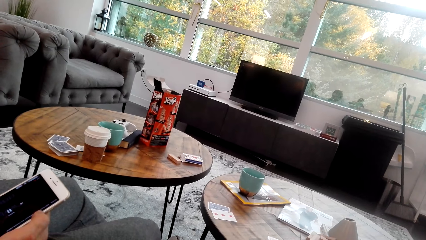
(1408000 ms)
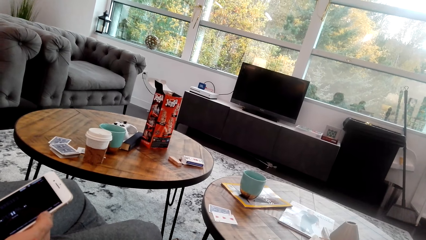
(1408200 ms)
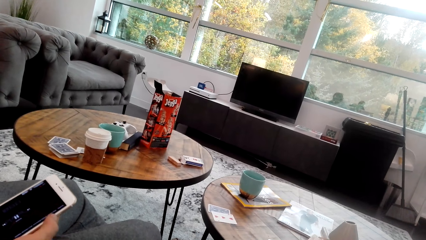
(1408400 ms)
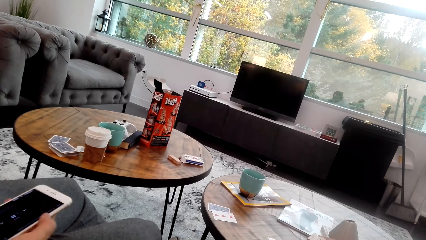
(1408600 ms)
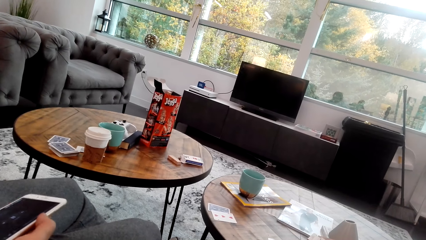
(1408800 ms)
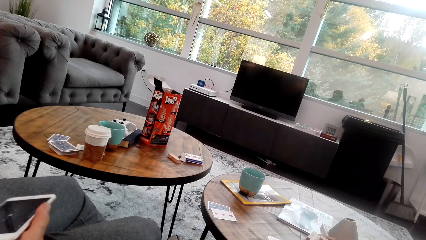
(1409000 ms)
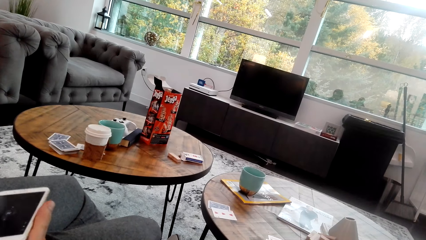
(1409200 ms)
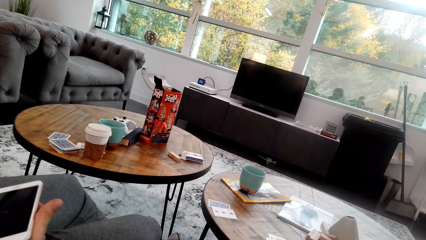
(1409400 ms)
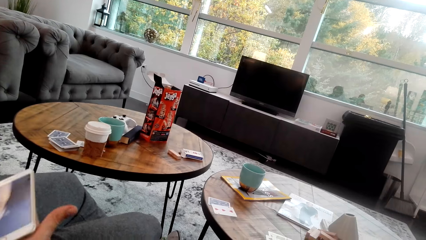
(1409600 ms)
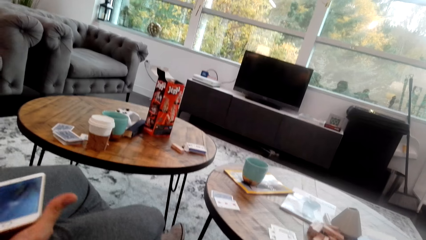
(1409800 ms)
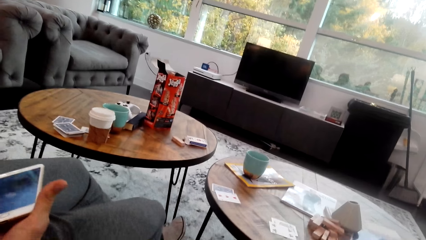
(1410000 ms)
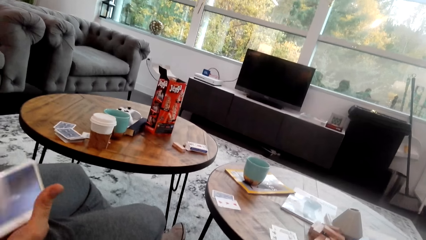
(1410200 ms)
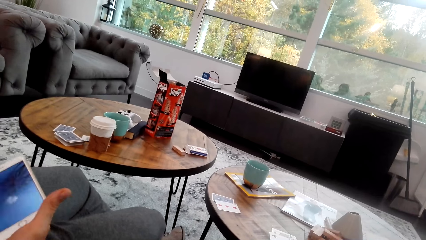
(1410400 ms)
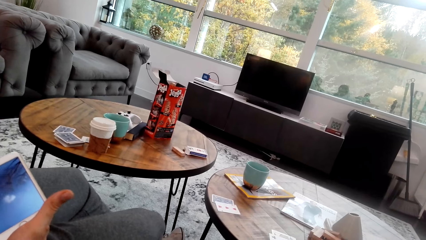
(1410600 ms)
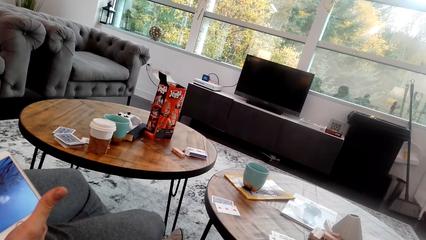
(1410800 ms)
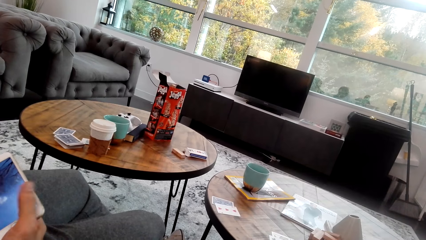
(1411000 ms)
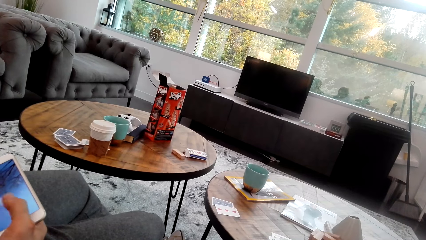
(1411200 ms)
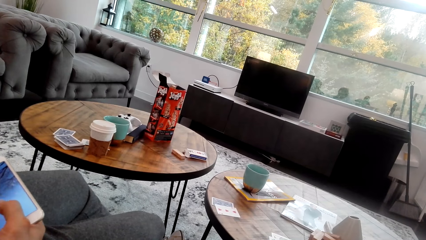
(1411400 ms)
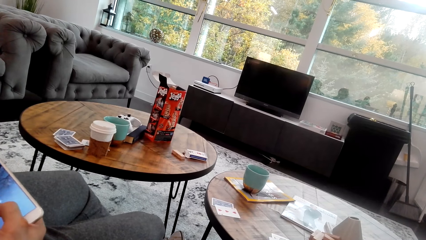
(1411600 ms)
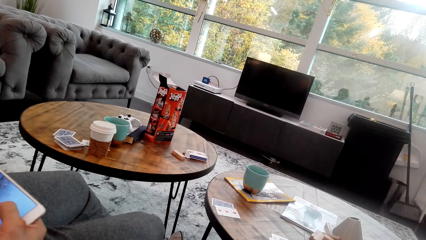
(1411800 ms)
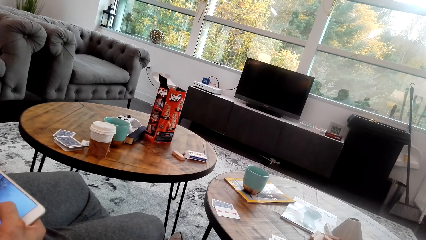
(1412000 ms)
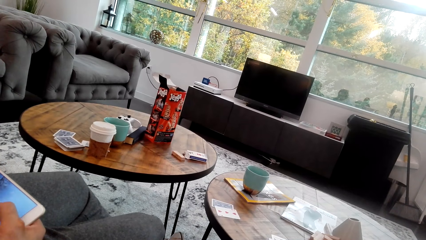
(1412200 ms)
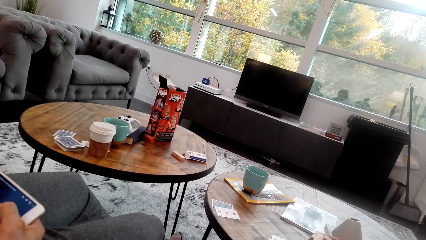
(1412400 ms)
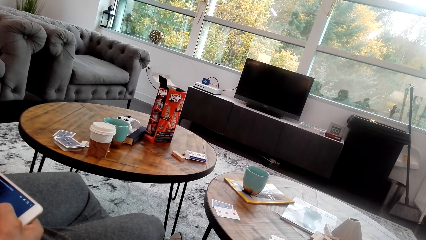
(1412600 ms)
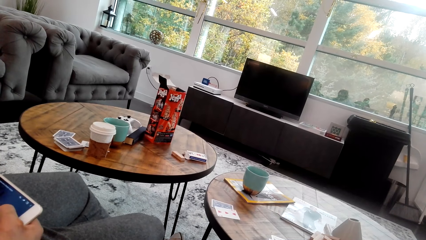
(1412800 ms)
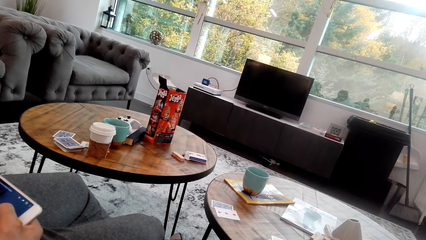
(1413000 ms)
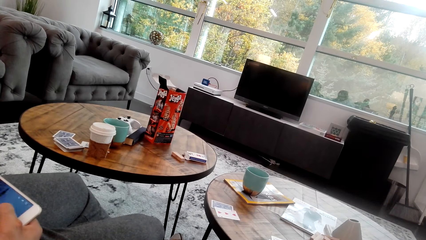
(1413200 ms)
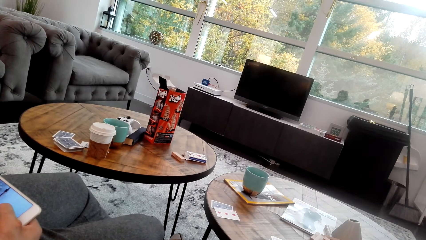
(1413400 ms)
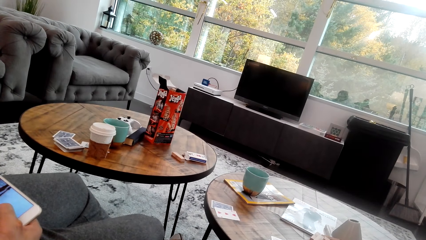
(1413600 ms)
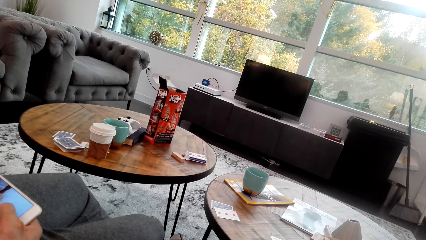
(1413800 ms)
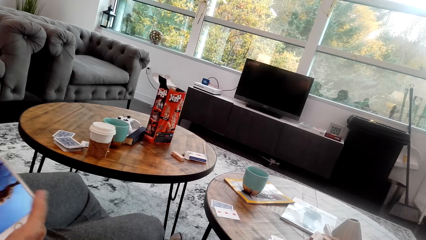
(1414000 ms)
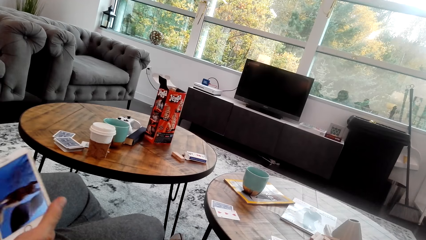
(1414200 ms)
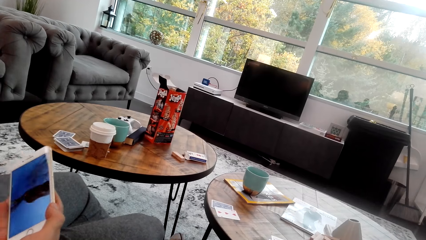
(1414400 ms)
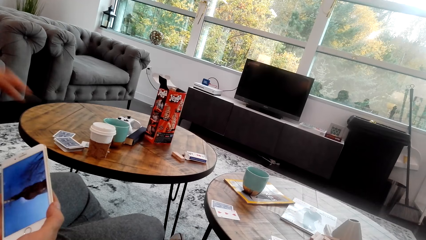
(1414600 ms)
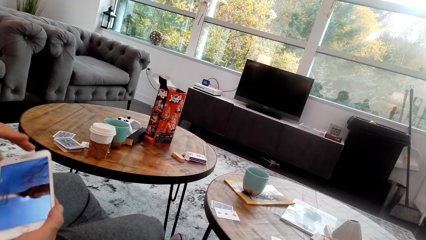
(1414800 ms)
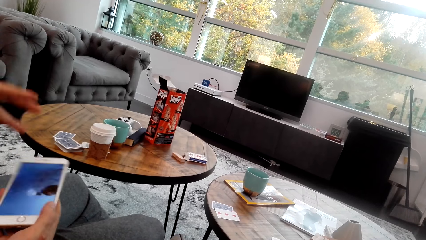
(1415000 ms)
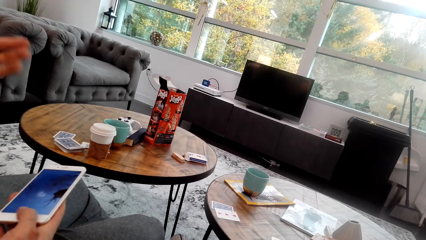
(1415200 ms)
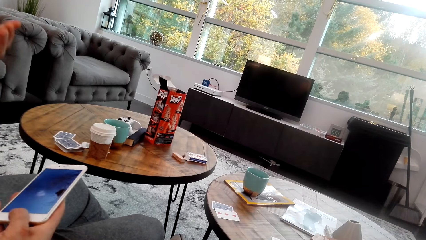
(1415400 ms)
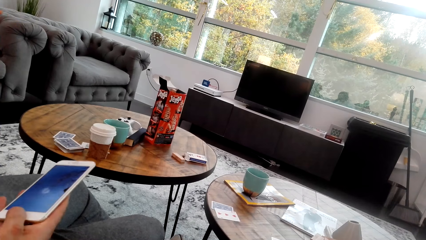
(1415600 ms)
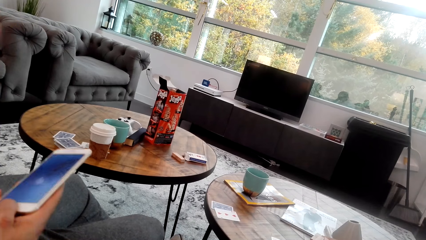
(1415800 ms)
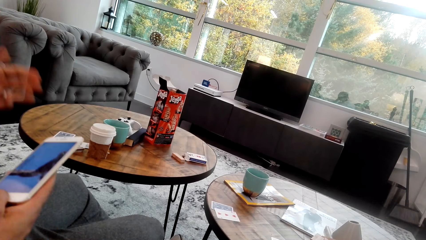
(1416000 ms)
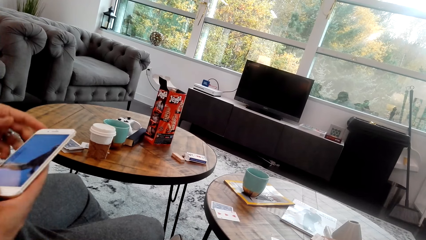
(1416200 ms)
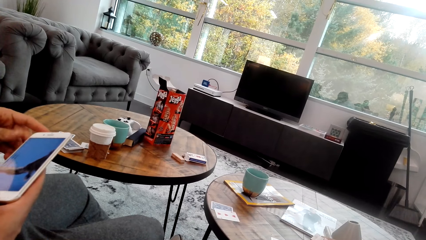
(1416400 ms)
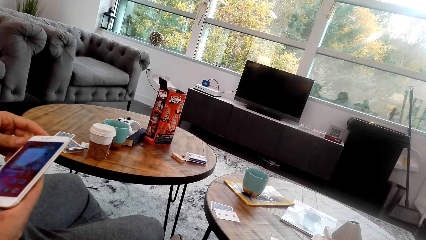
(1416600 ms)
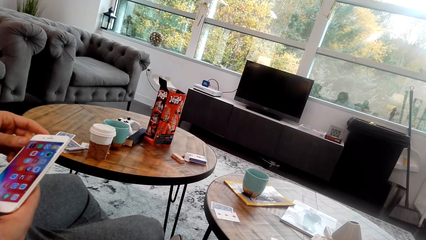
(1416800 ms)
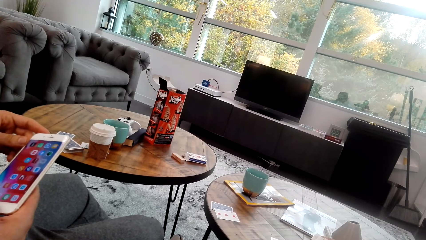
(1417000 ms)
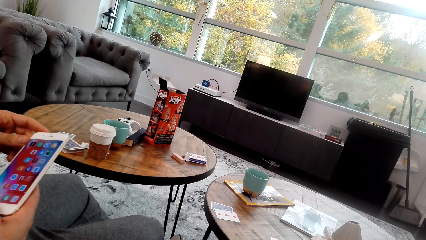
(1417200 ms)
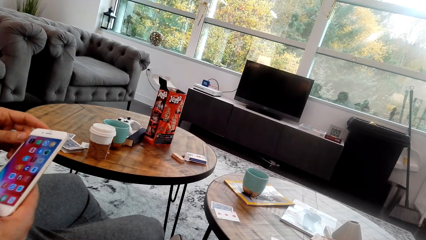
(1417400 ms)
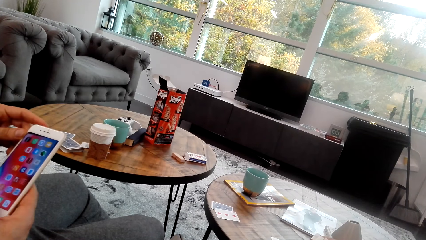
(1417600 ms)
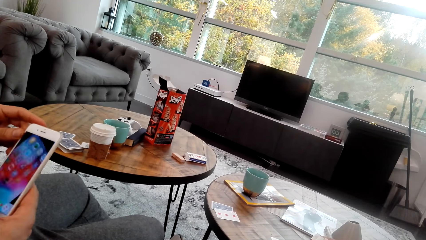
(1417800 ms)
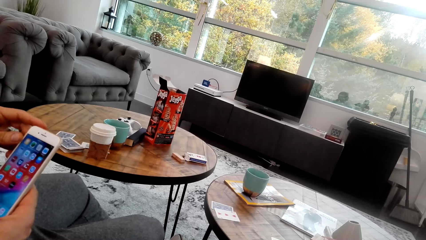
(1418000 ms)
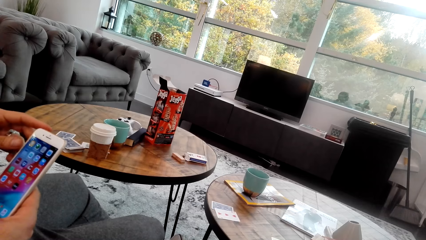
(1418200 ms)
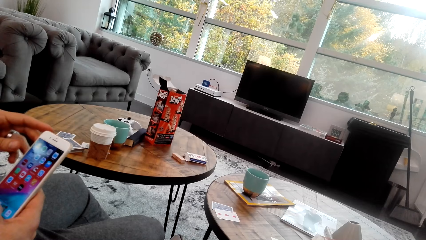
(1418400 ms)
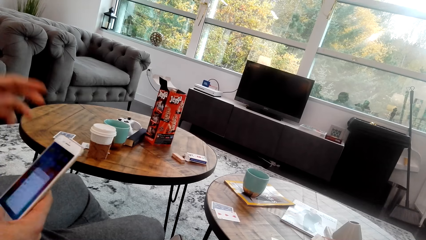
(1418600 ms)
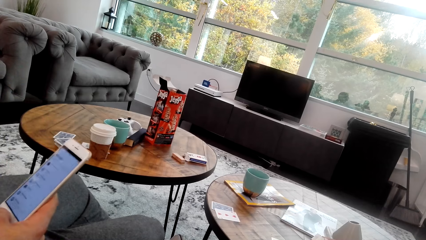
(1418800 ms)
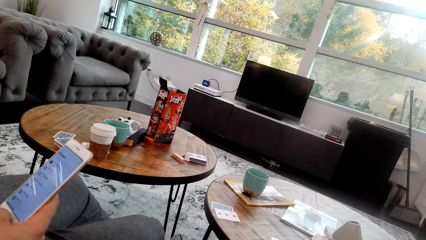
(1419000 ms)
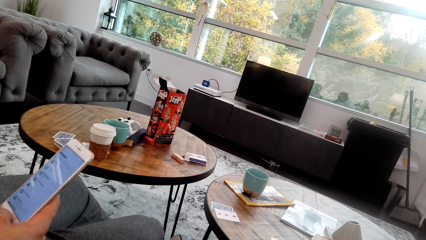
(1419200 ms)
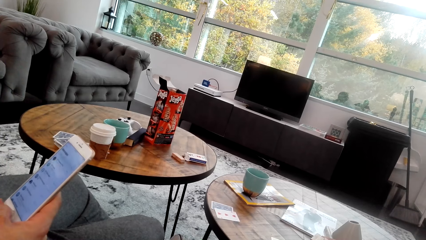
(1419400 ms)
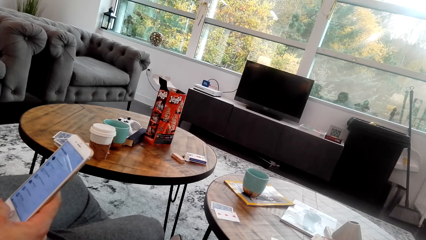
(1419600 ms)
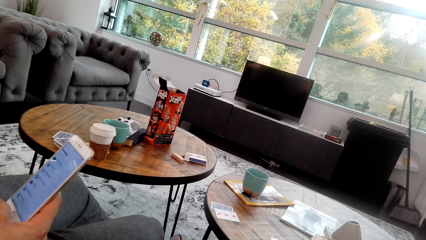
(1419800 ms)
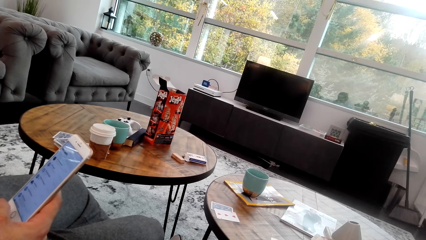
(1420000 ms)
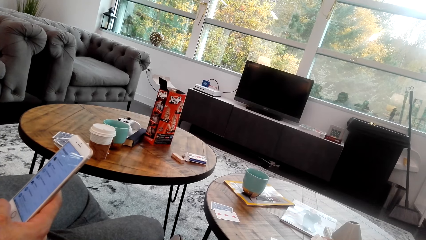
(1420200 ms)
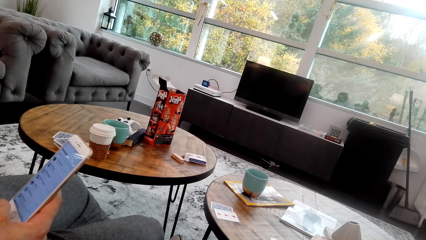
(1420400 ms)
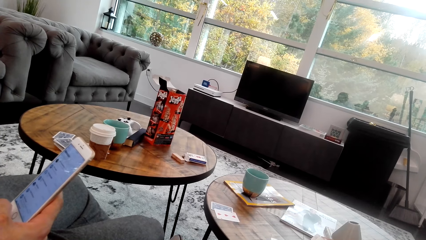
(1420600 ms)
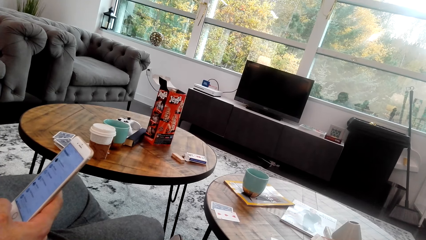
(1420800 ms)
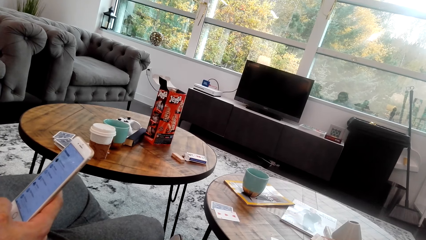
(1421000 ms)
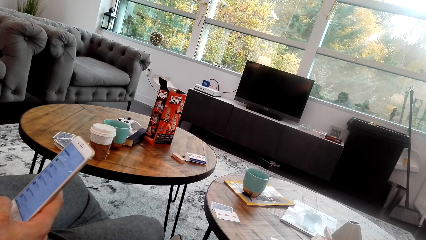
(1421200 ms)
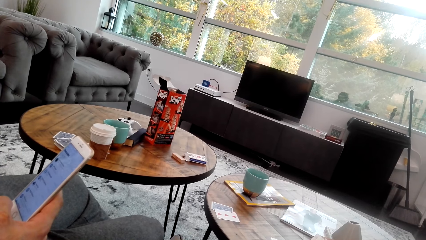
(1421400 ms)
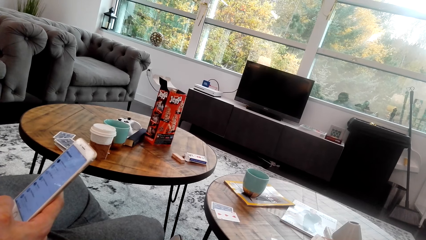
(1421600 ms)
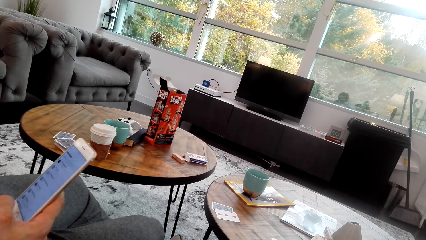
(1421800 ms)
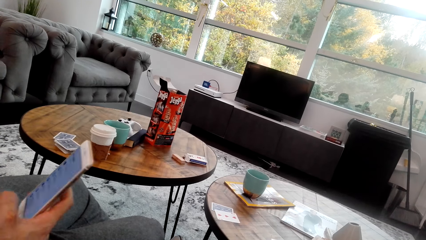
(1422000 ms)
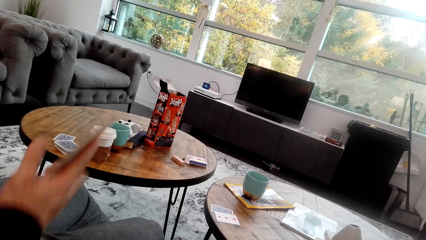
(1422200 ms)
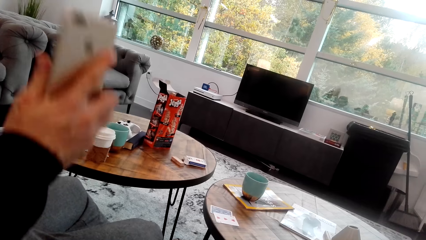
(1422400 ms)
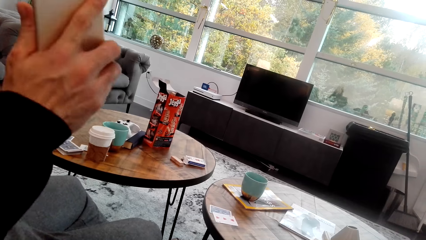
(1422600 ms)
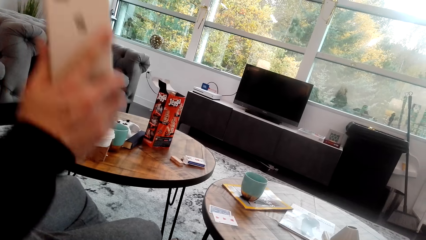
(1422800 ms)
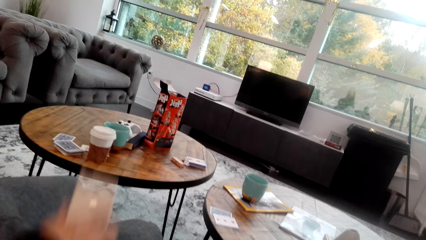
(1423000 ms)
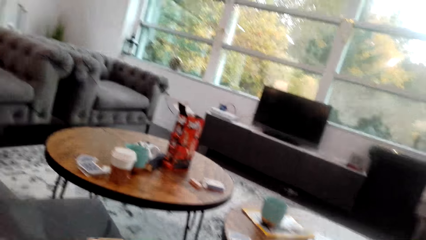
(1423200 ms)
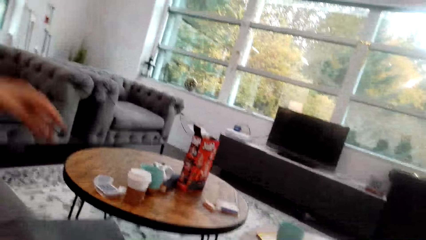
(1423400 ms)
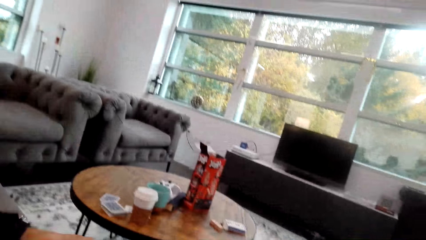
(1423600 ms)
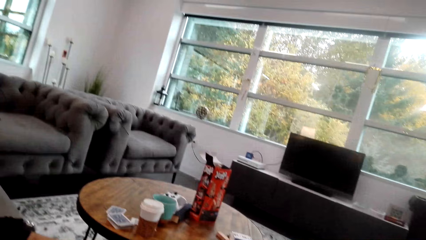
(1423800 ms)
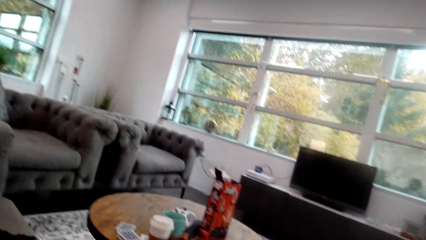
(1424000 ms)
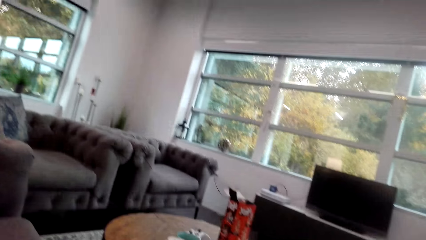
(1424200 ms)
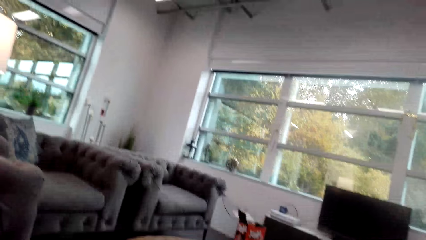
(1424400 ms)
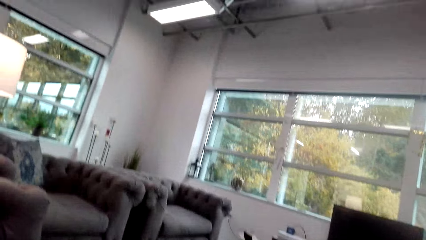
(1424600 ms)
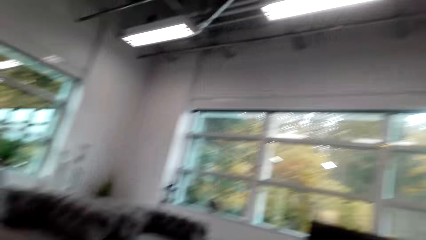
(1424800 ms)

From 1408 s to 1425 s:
A man tilts the phone. The camera wearer holds the phone with both hands. They use the phone. The man gestures out. The camera wearer raises his phone.
